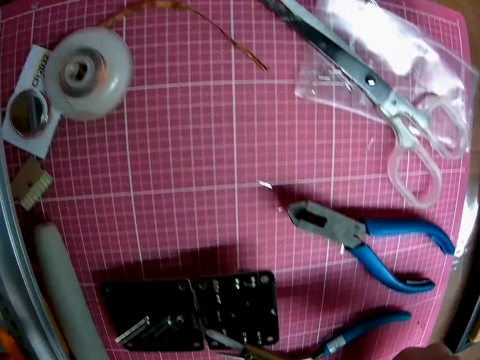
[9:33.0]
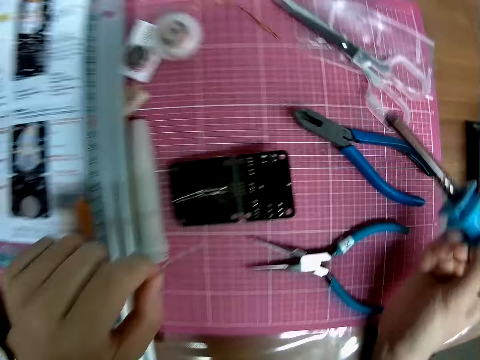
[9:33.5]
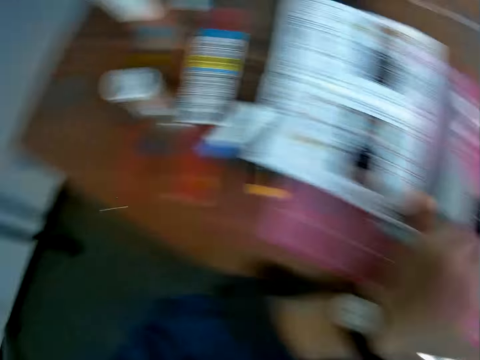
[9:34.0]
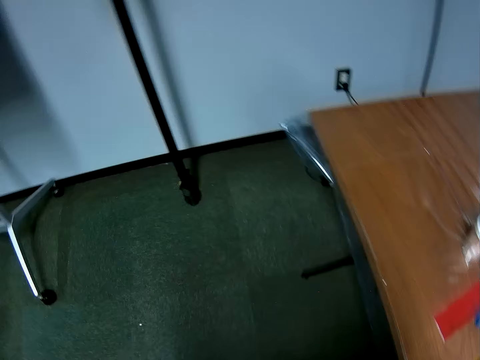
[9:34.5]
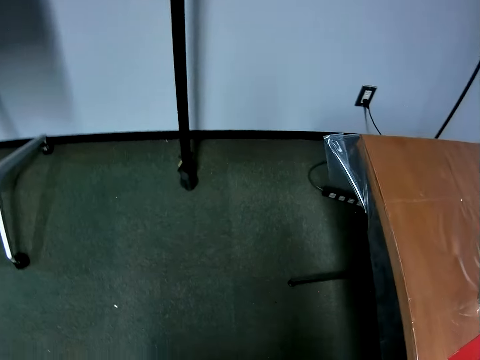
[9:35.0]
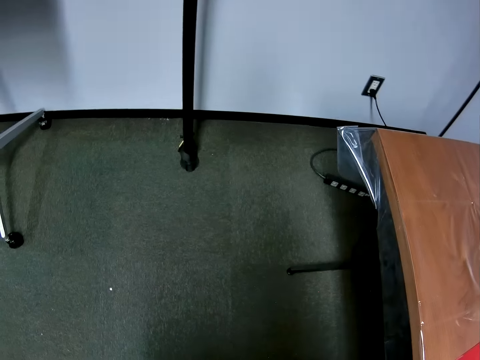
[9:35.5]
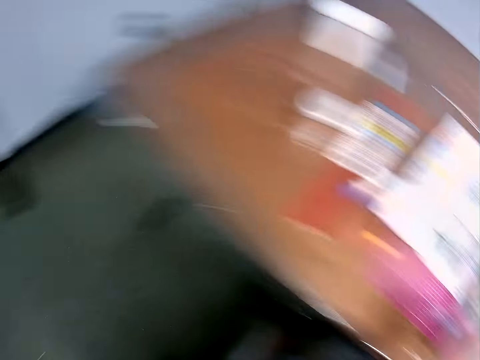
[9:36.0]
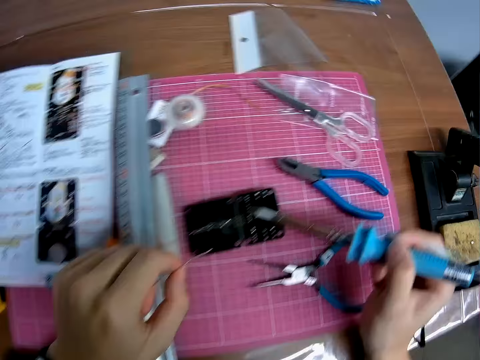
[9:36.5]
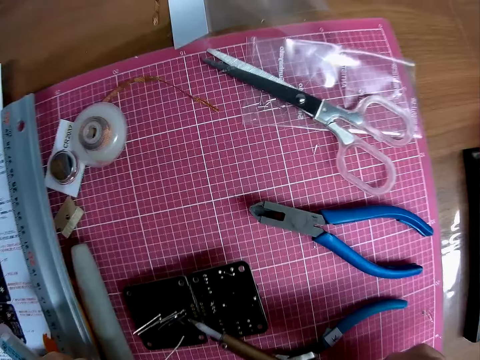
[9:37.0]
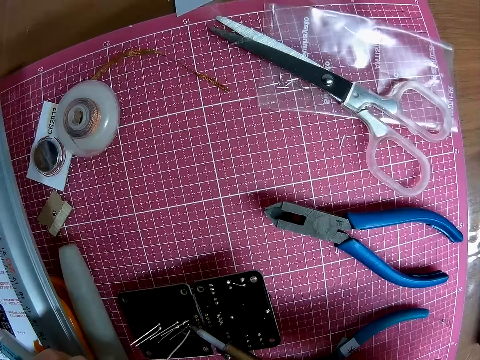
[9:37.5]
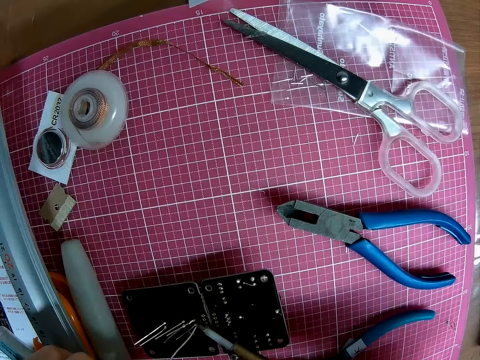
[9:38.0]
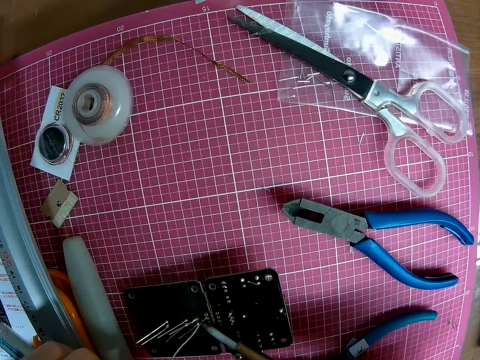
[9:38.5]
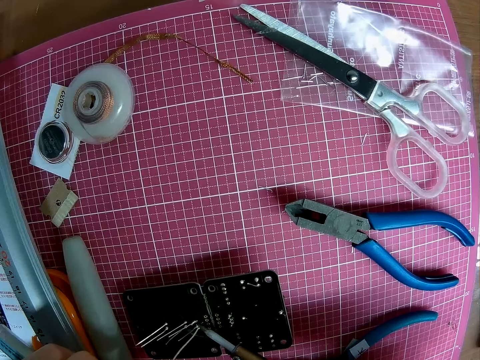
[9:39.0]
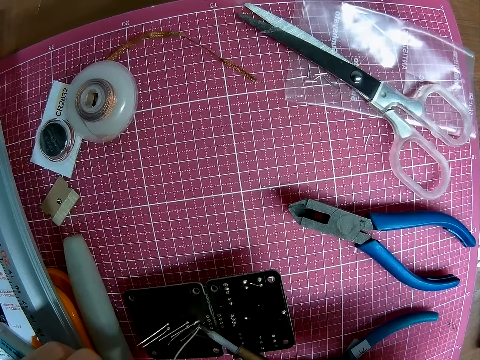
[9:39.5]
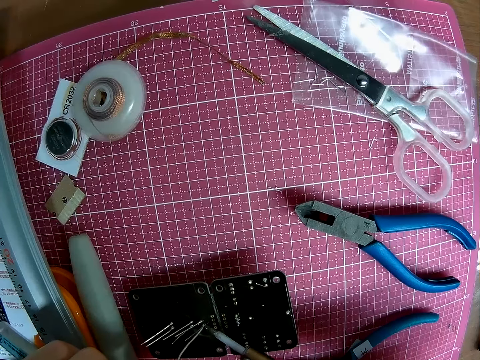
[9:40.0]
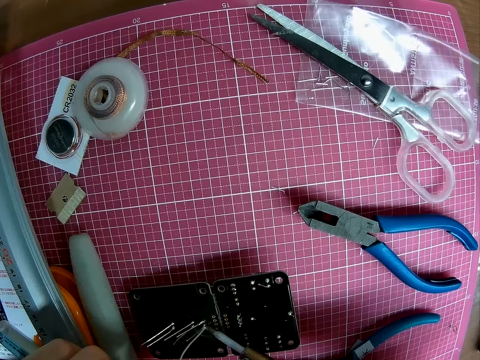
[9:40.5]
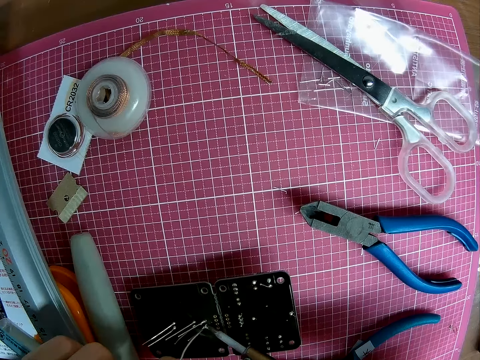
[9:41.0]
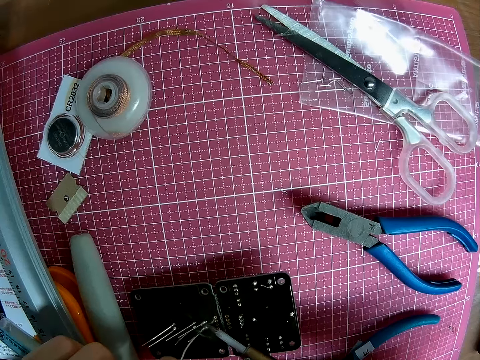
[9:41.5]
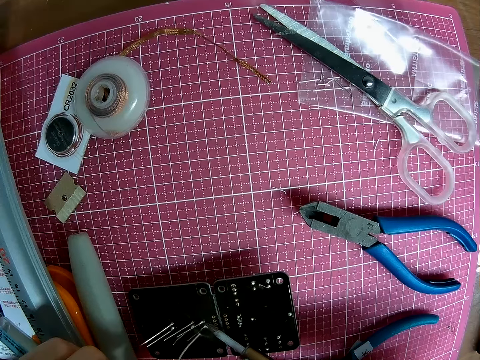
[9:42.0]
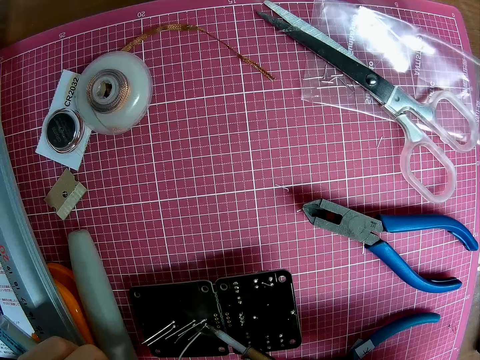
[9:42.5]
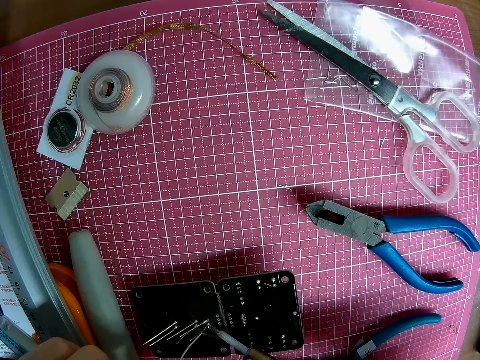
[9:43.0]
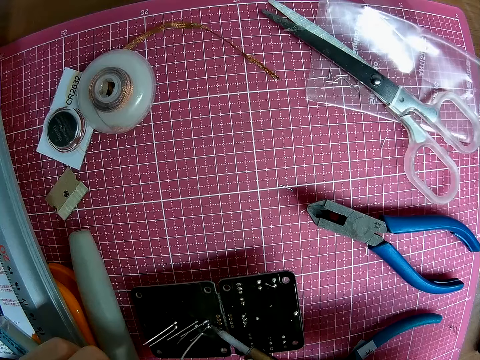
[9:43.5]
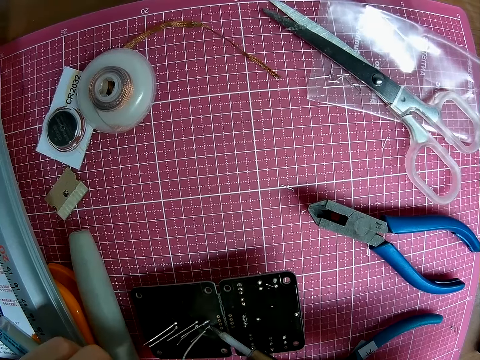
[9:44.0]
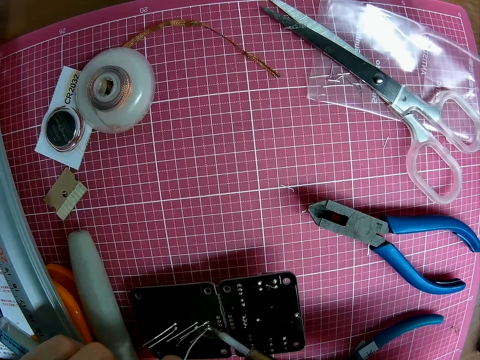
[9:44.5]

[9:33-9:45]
The camera wearer moves backwards. He turns around. He moves his face. He looks at the extension. He turns around. He fixes a solder wire on a motherboard with a soldering iron. He uses the soldering iron and the pin on the circuit board.

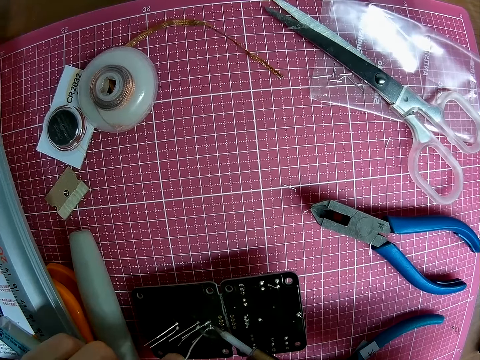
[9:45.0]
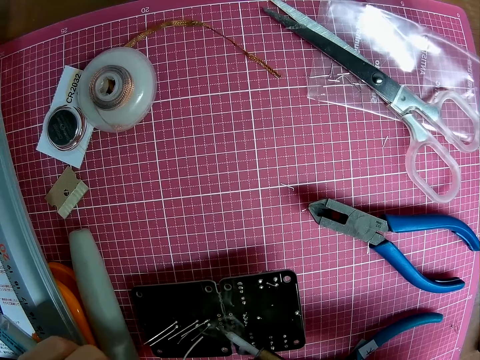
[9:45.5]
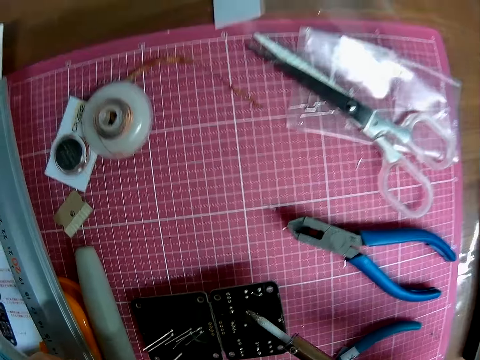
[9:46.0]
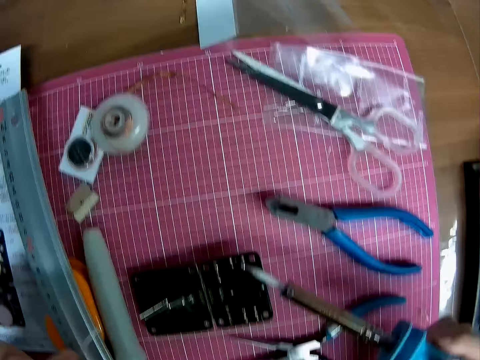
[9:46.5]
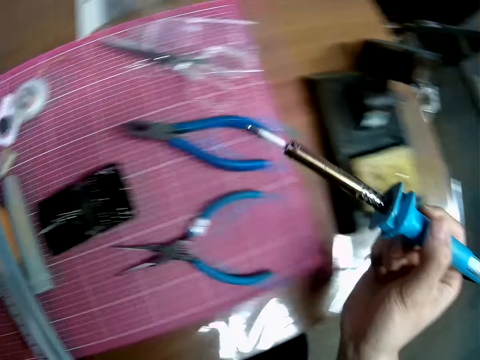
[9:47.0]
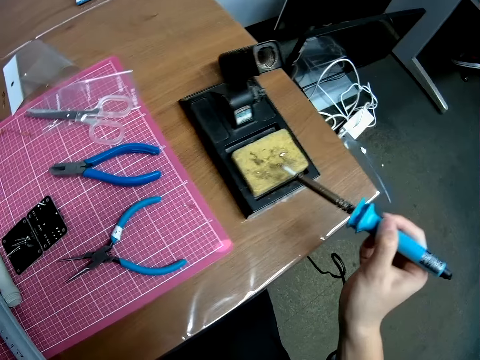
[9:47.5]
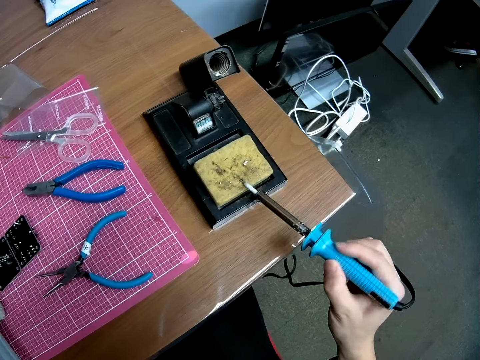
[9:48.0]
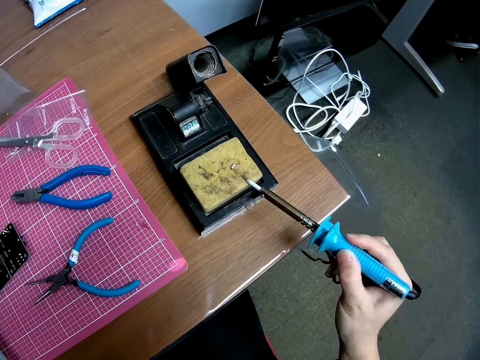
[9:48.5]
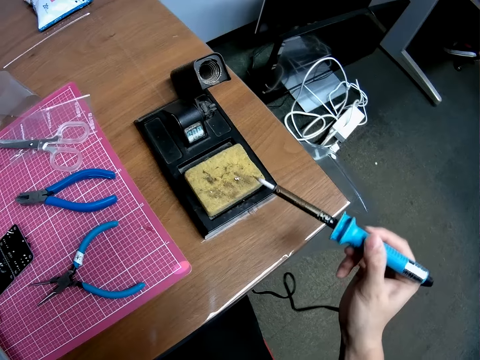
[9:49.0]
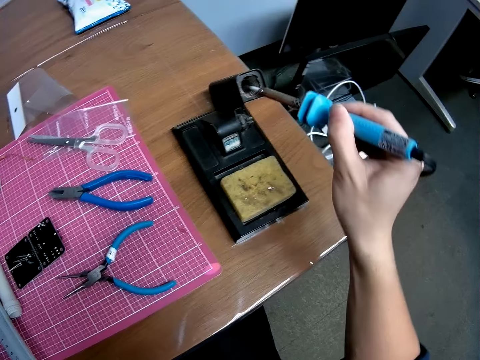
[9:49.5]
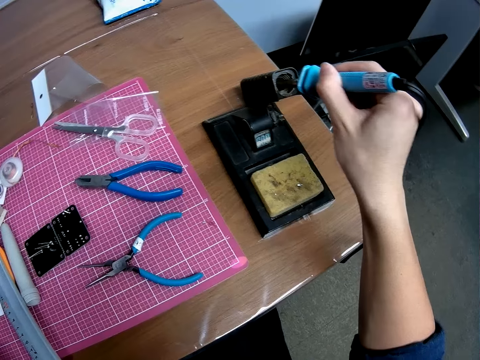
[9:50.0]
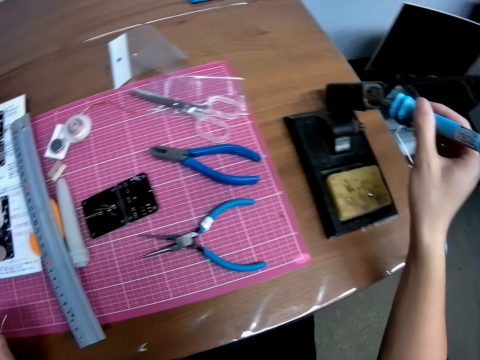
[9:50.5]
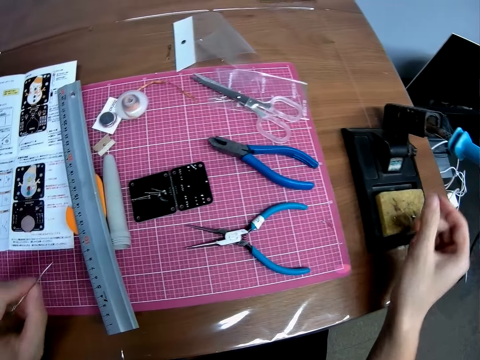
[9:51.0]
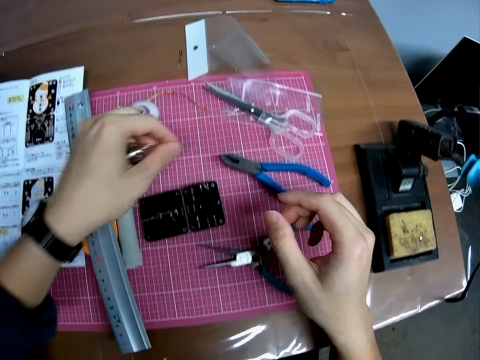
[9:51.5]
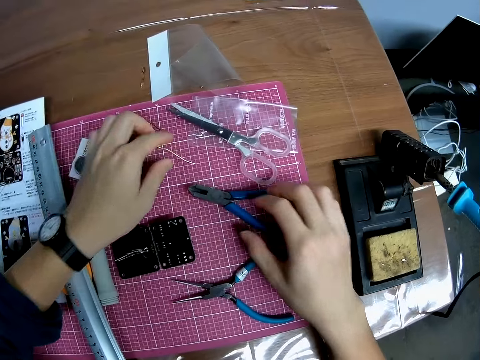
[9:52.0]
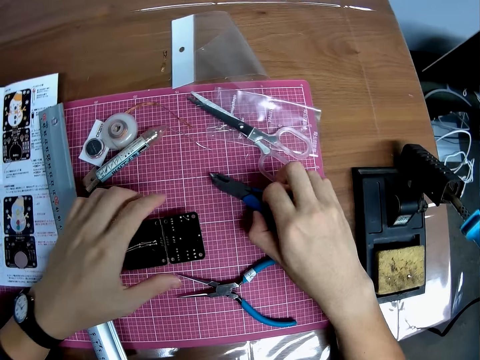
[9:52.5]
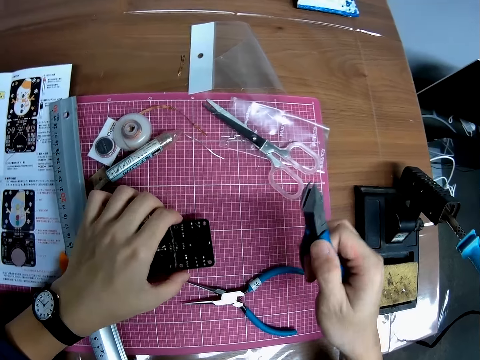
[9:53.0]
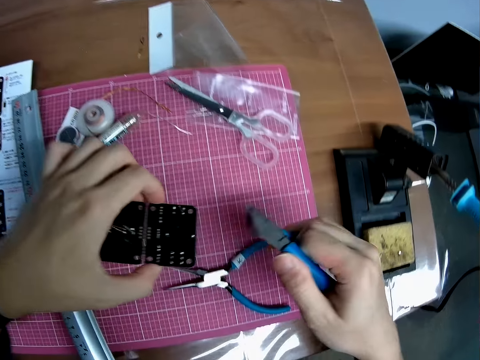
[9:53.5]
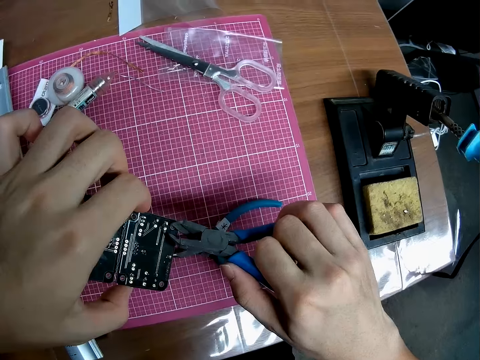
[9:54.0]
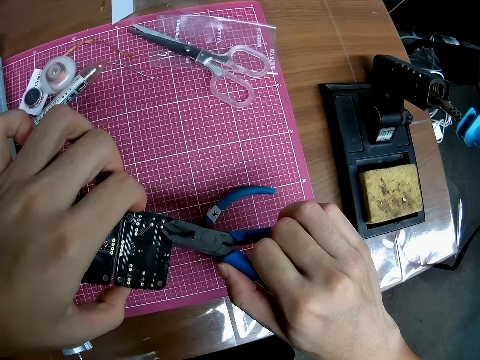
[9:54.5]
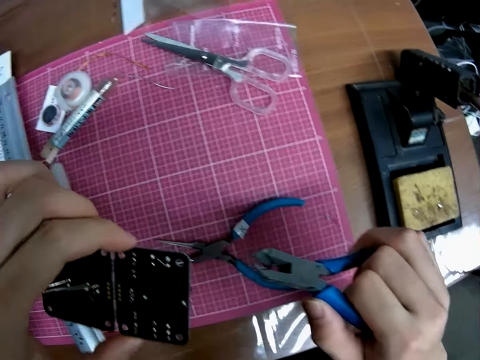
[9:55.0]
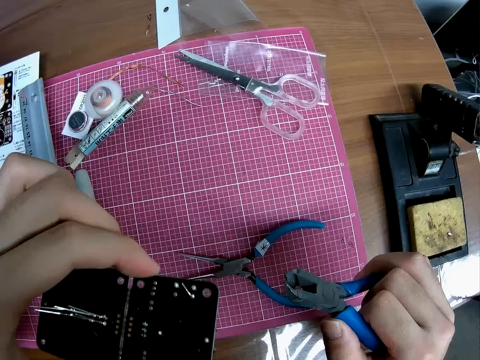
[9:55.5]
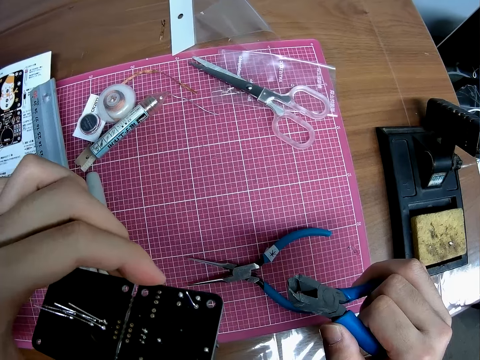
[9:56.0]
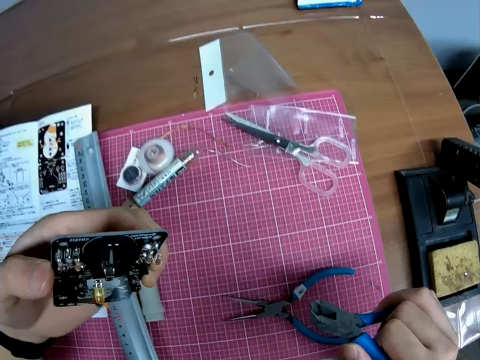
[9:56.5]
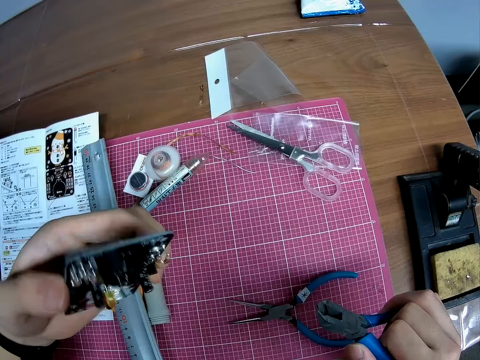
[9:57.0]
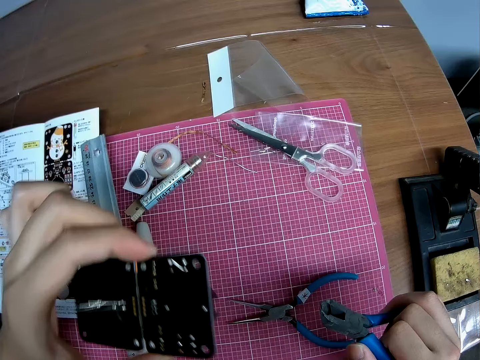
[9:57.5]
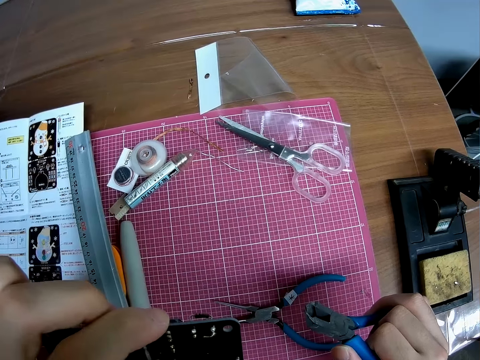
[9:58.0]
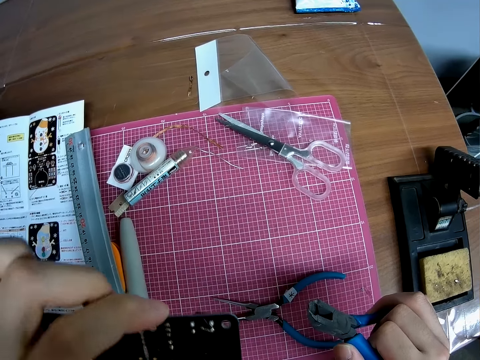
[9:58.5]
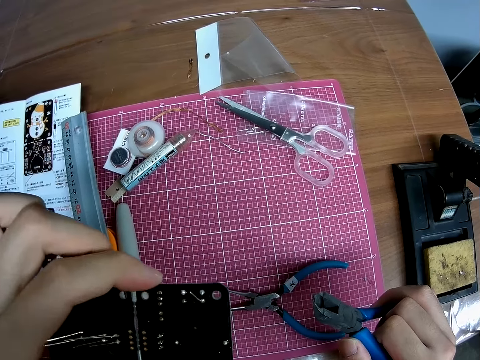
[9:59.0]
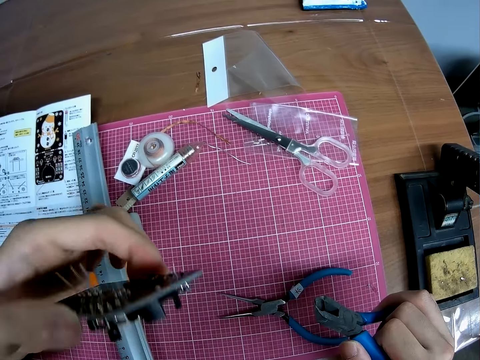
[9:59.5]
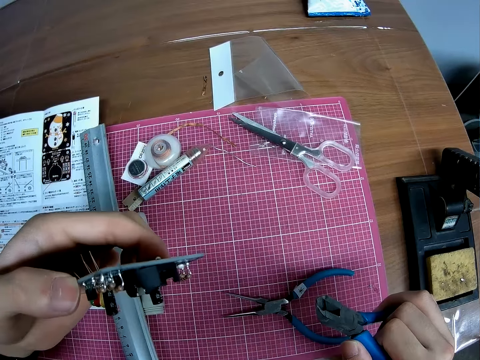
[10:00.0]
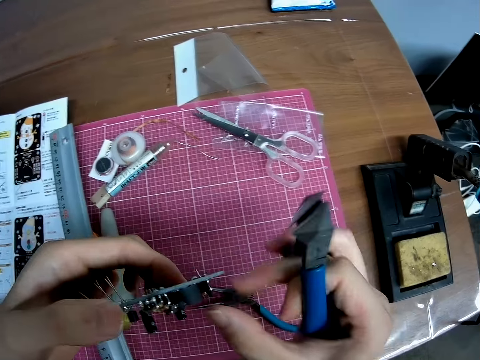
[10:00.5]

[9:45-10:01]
The camera wearer moves backwards. They wipe the soldering iron on a sponge. They put the soldering iron on its holder. They put the solder wire on the cutting mat. They pick up pliers from the table. They pick up a motherboard or circuit board from the table. They use the pliers on the circuit board. They hold a solder wire with the pliers on the motherboard. They look at the motherboard. They turn the motherboard. They look at the motherboard. They turn the motherboard.
